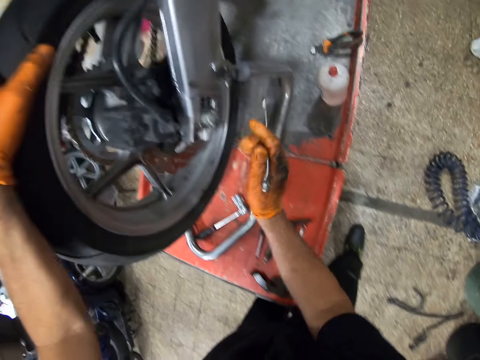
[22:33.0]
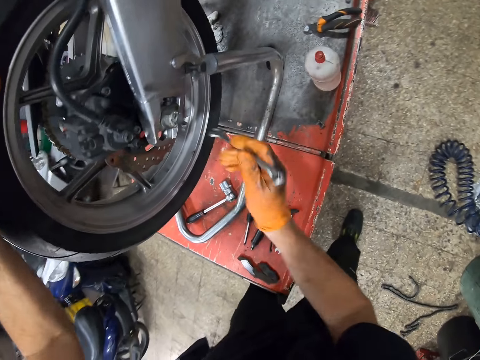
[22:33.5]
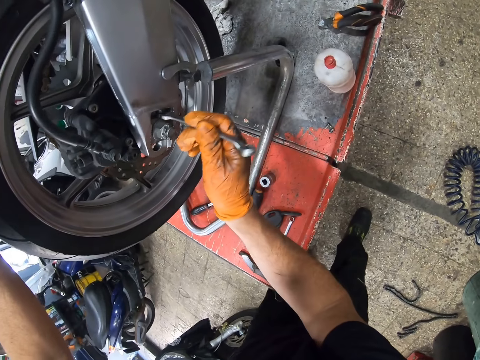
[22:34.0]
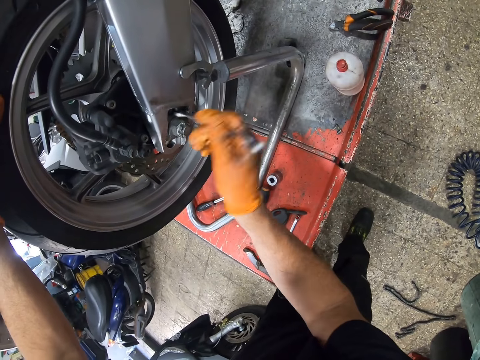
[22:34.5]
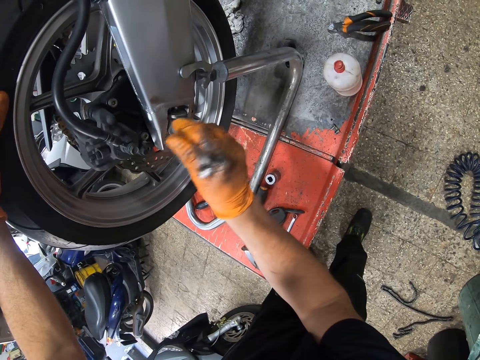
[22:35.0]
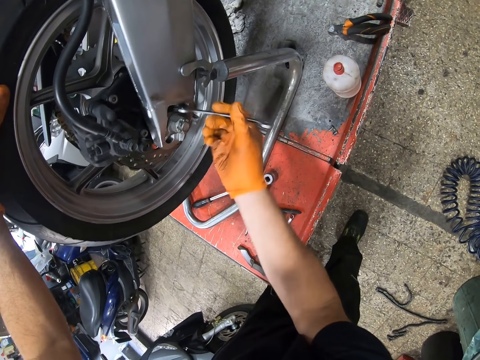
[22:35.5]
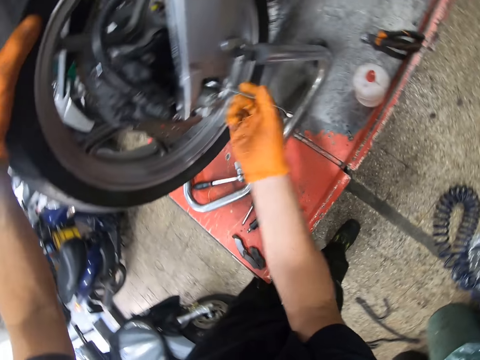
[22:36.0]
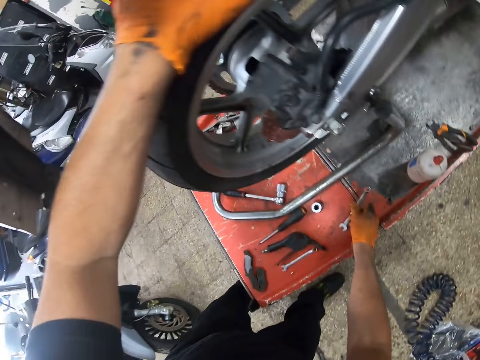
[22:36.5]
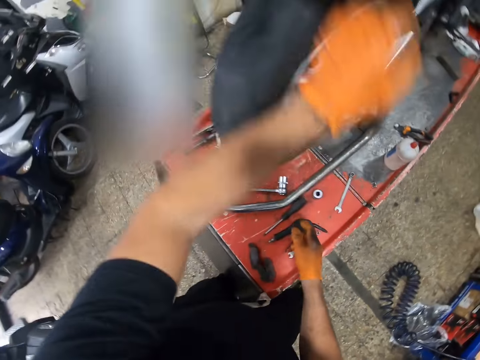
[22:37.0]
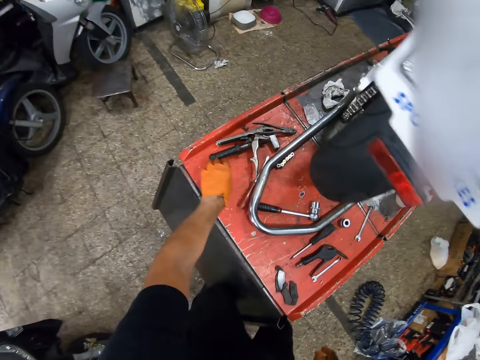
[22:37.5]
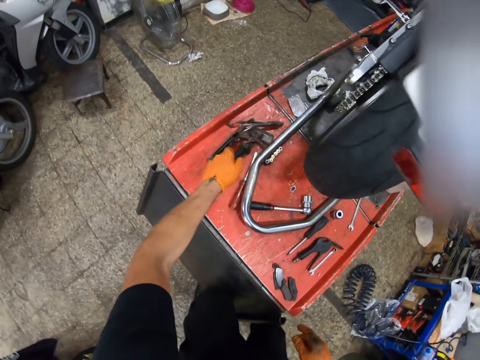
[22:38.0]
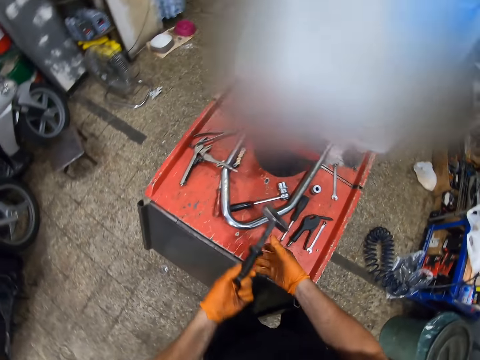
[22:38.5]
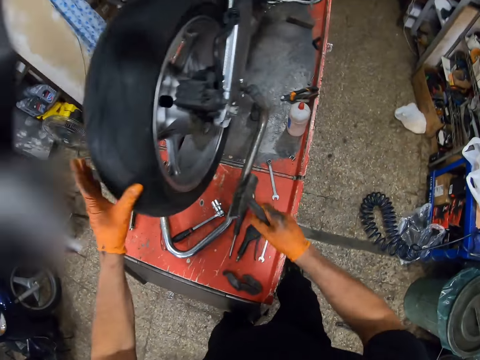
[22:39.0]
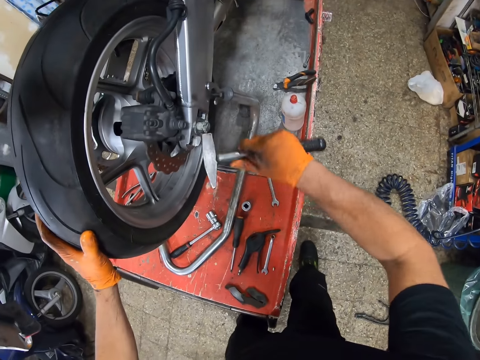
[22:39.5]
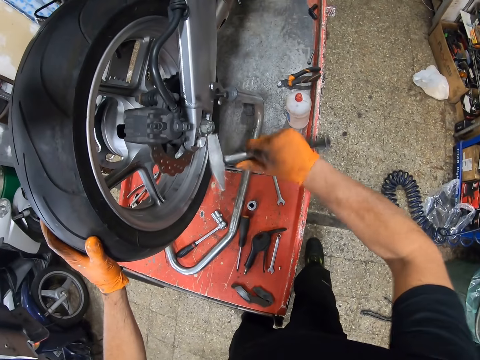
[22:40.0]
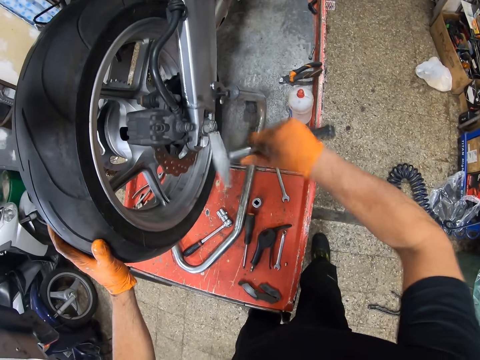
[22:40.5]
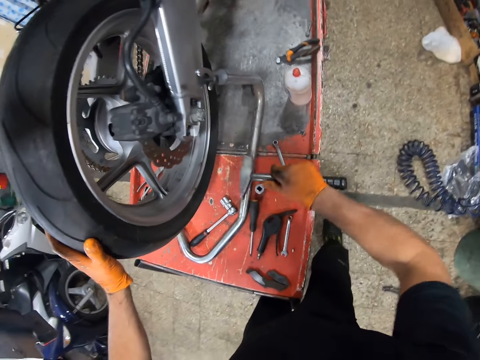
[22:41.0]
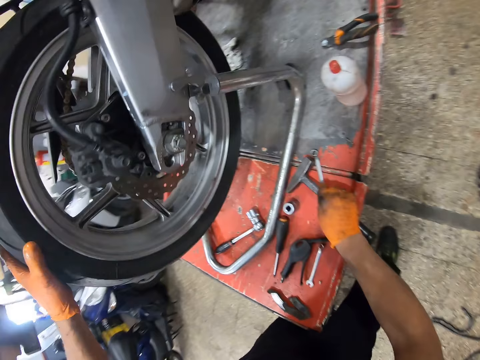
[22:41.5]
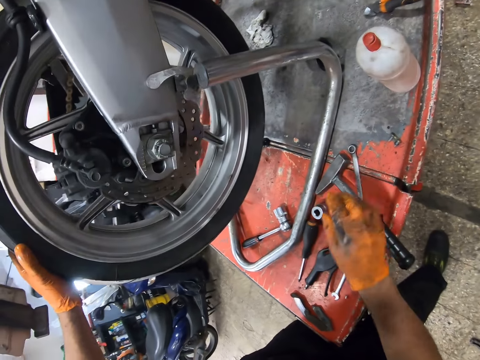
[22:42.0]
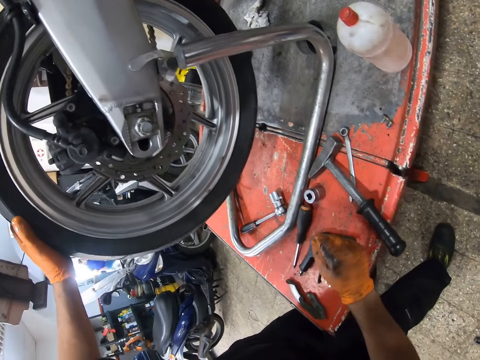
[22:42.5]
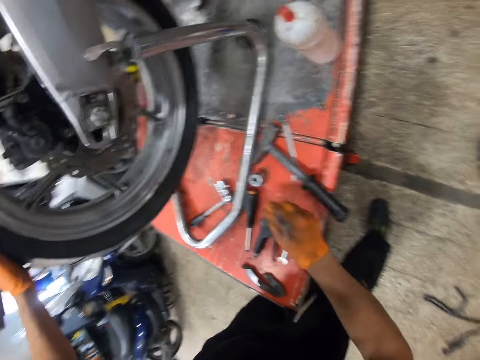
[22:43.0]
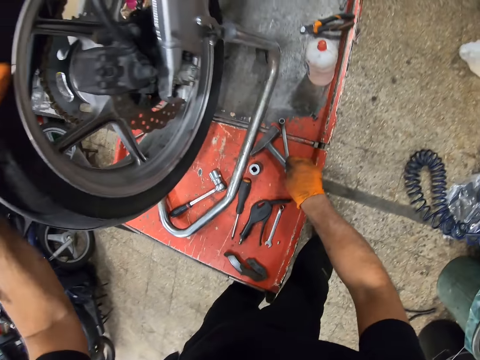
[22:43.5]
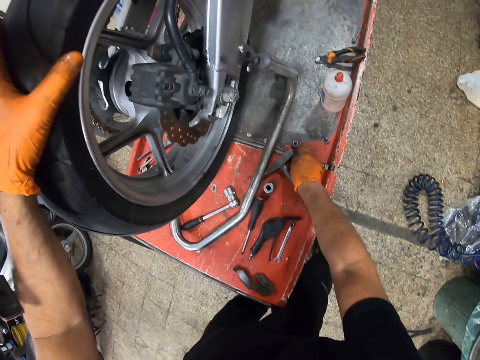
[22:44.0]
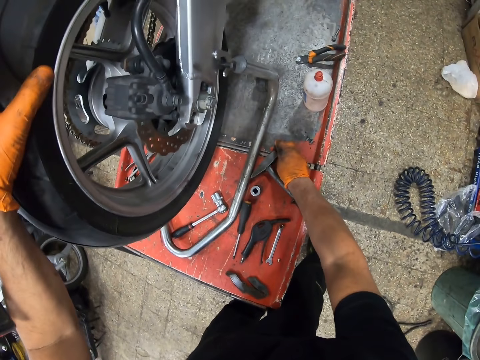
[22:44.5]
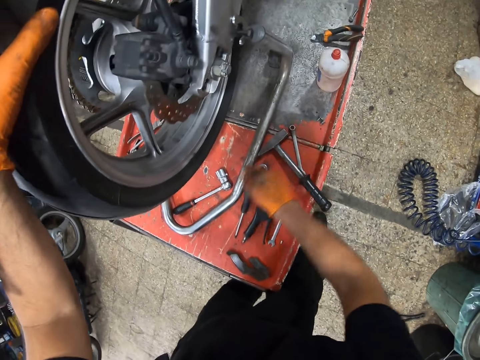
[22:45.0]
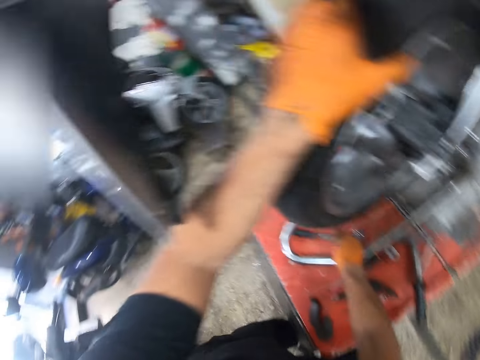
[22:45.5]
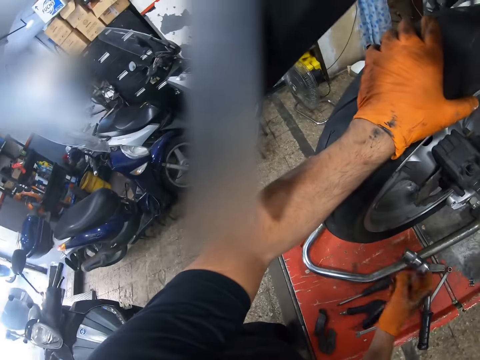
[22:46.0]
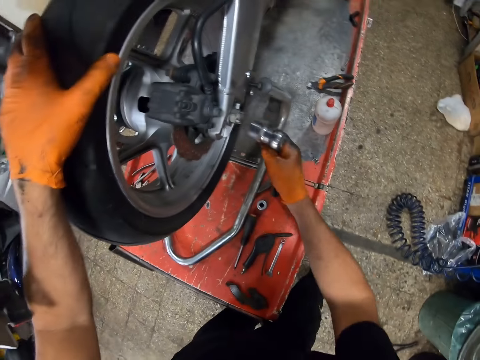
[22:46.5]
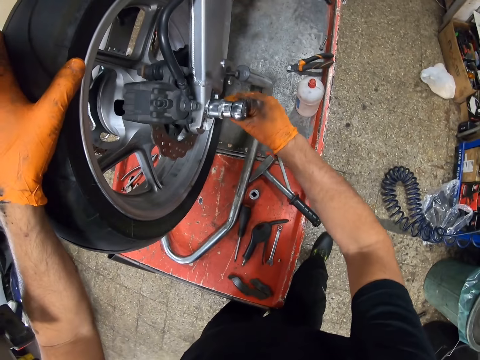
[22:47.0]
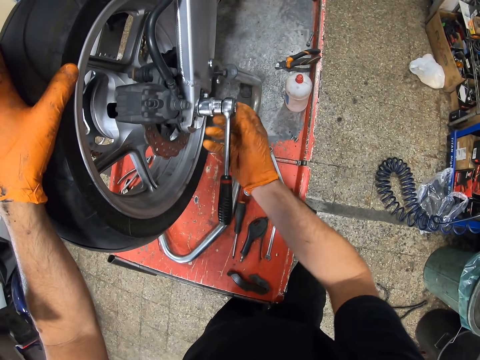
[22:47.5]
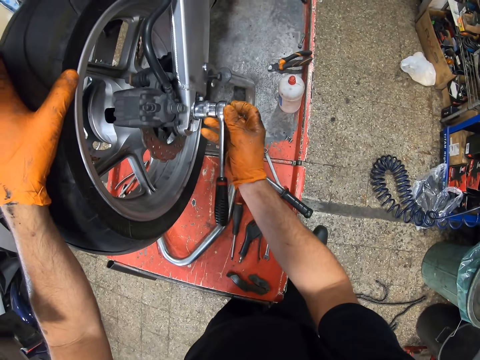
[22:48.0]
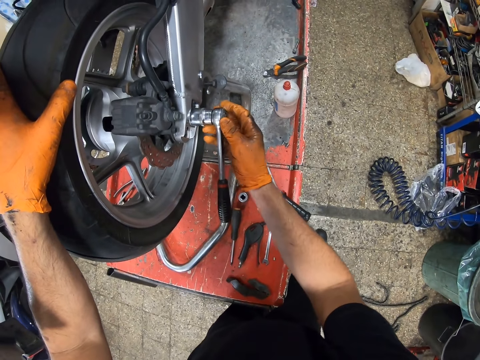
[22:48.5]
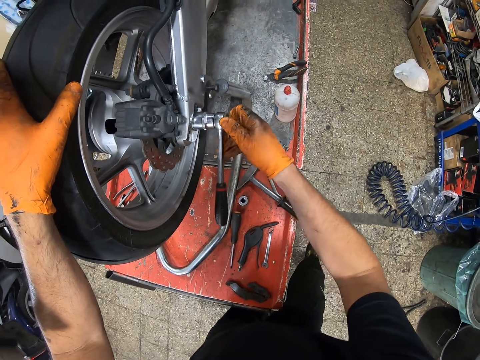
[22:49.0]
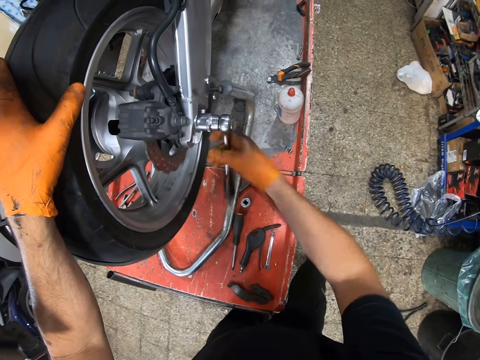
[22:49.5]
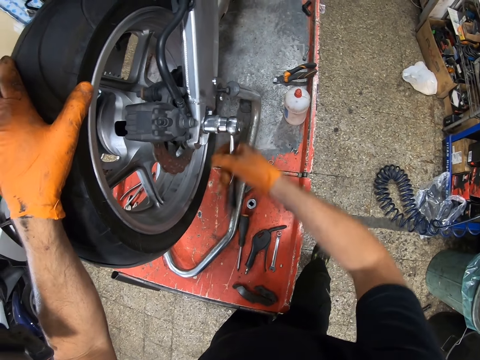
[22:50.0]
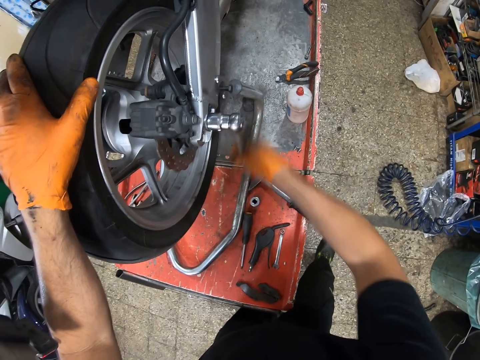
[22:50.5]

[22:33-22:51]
The camera wearer hits the motorcycle. He tightens the bolt. He drops the spanner or wrench on the workbench with his right gloved hand. He picks up a hammer from the workbench with his left gloved hand. He passes the hammer from his left gloved hand to his right gloved hand. He hits the motorcycle chassis with the hammer in his right gloved hand. He drops the hammer on the workbench with his right gloved hand. He touches the wrench. He picks up a ratchet from the metal with his right gloved hand. He screws the motorcycle muffler with the ratchet in his right gloved hand.

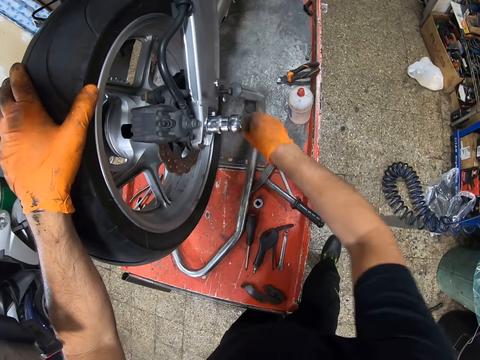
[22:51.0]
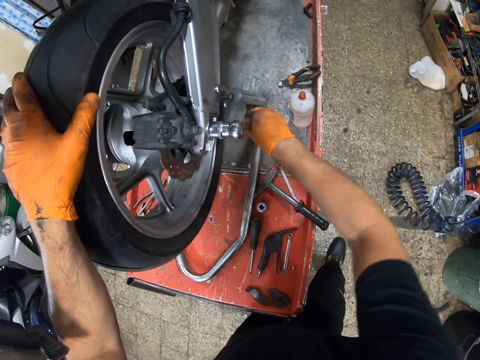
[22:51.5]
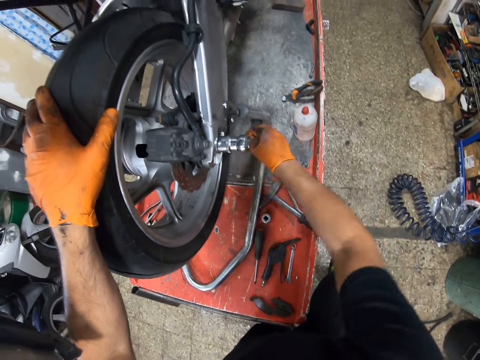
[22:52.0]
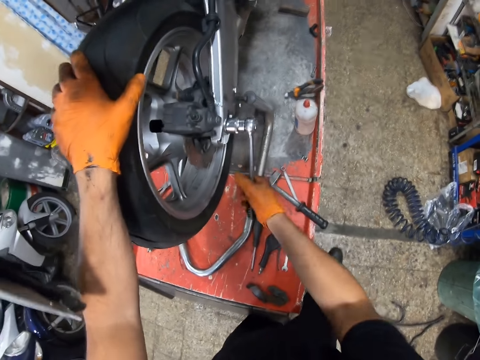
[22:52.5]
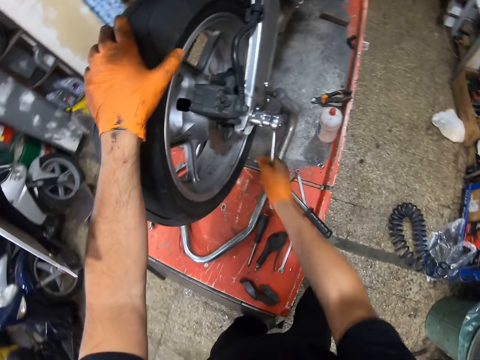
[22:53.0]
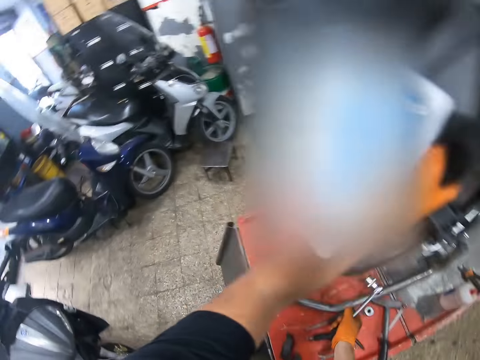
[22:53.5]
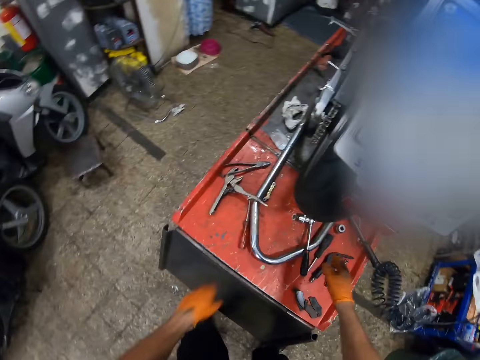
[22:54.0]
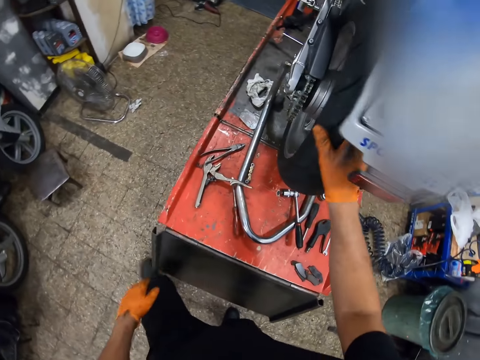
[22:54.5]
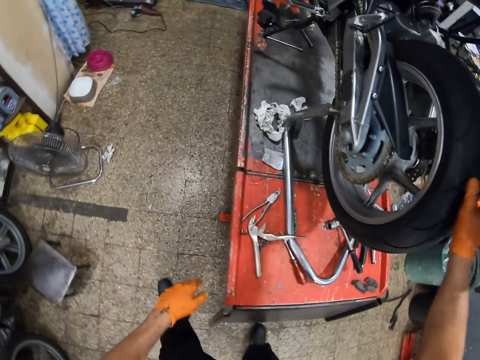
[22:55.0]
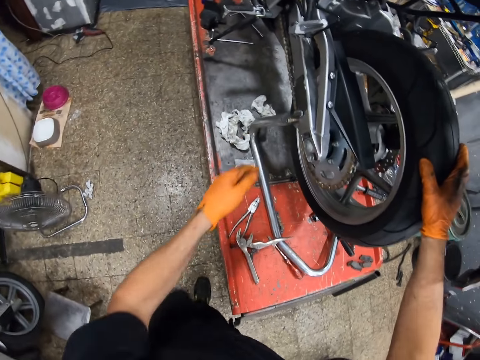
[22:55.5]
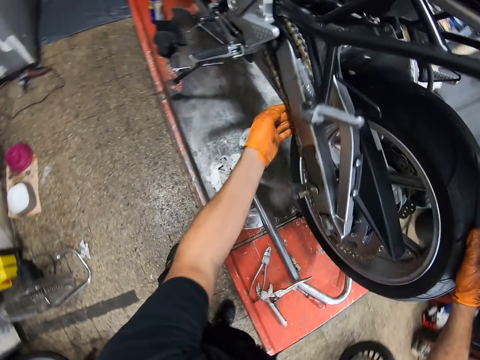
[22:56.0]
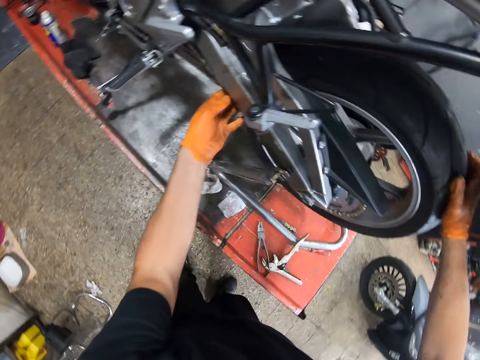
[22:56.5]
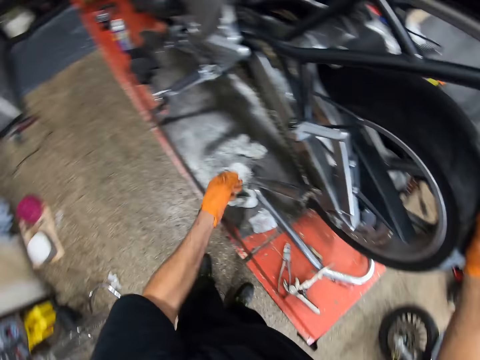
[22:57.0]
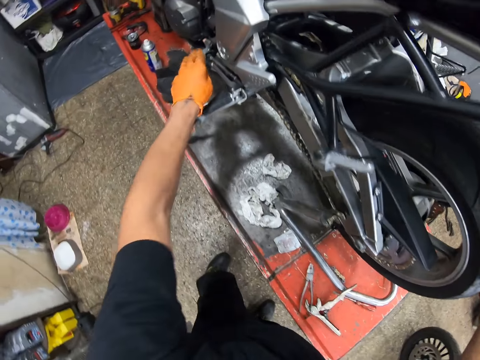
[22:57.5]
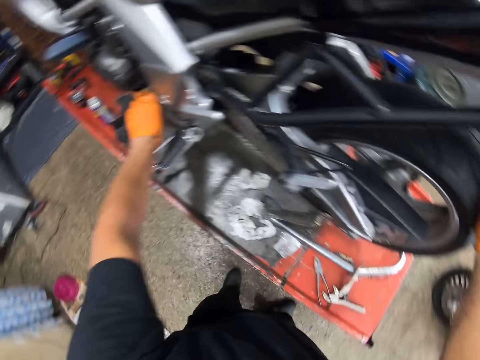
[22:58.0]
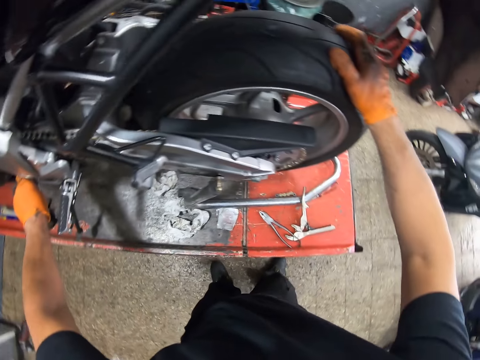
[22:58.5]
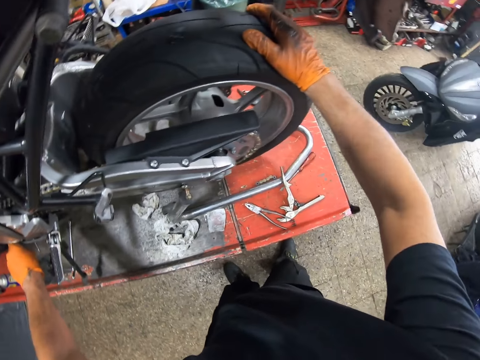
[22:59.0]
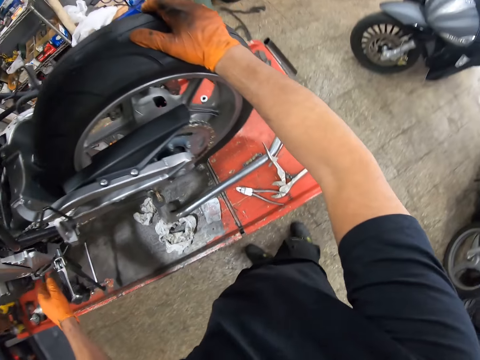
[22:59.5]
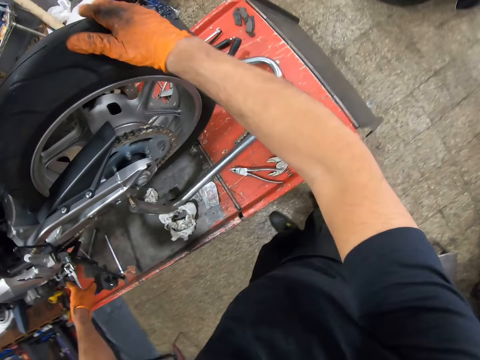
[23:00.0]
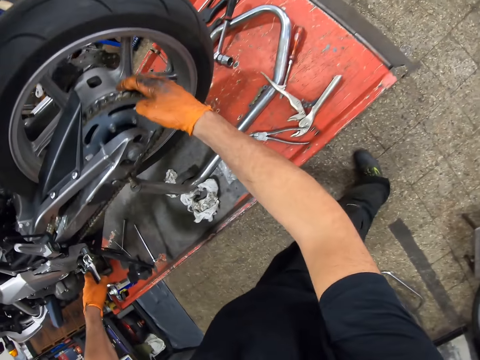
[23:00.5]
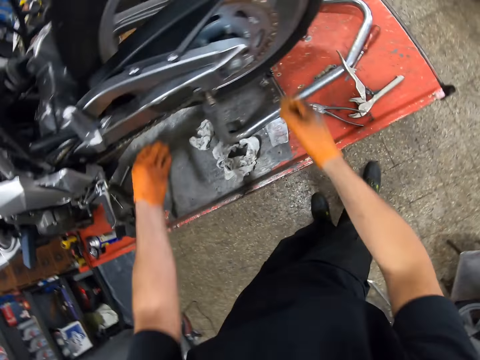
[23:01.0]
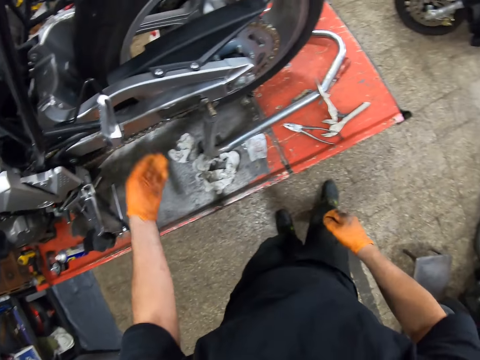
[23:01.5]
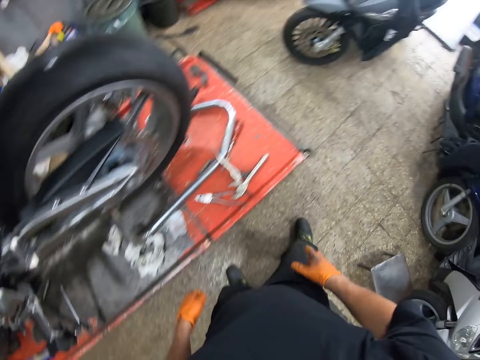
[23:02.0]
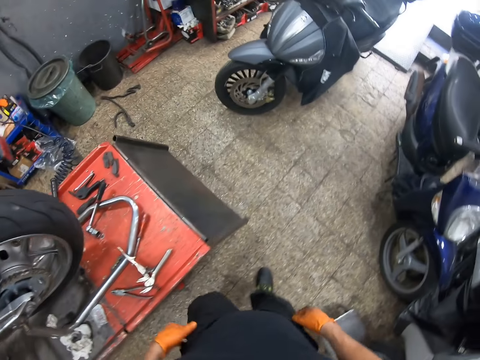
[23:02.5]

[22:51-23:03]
The camera wearer turns around. He drops the ratchet on a metal with his right gloved hand. He holds the motorcycle tyre with his right gloved hand. He touches the wheel. He touches the motorcycle sprocket chain with his left gloved hand. He holds the motorcycle pedal with his left gloved hand. He touches the brake pedal. He turns around. He touches the motorcycle sprocket with his right gloved hand. He touches the motorcycle sprocket chain with his left gloved hand.
